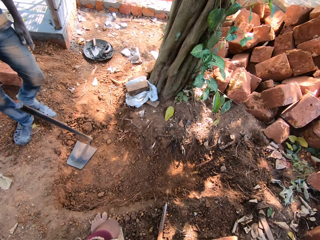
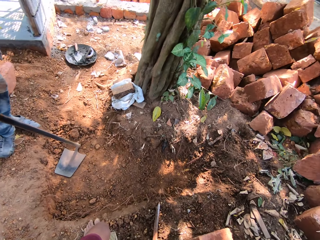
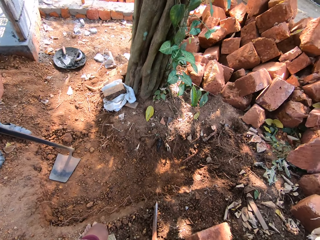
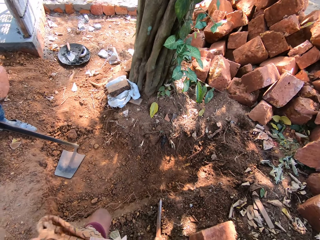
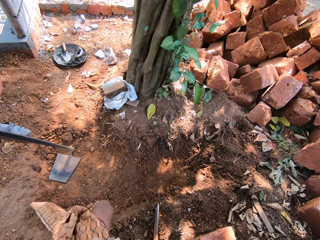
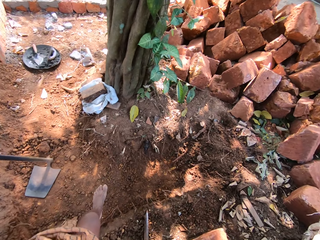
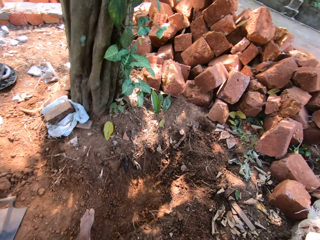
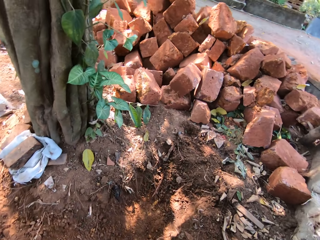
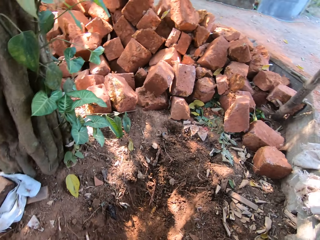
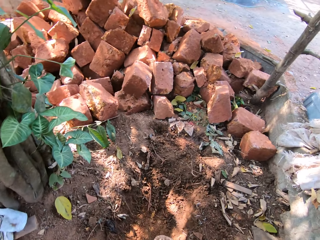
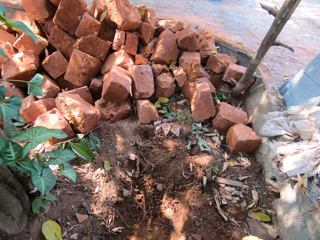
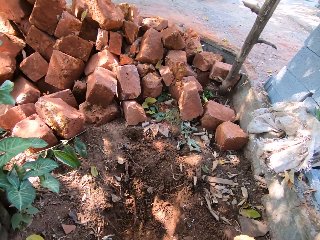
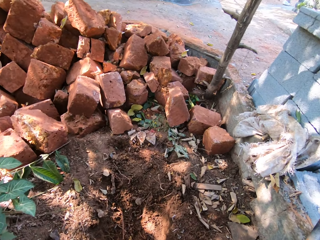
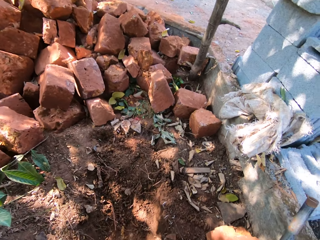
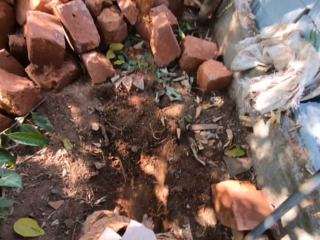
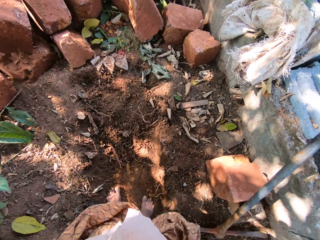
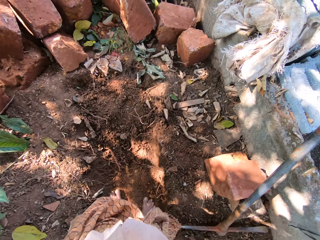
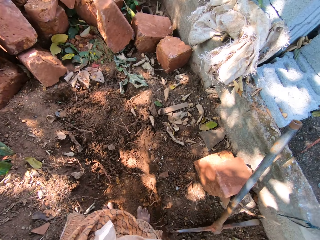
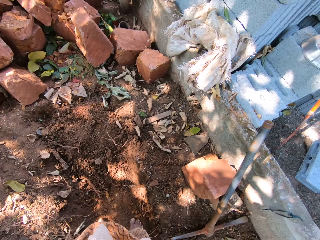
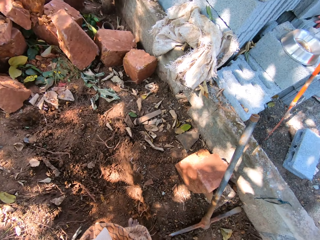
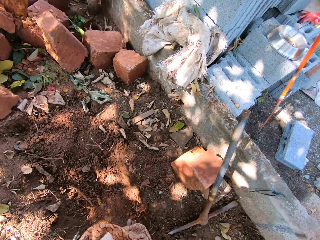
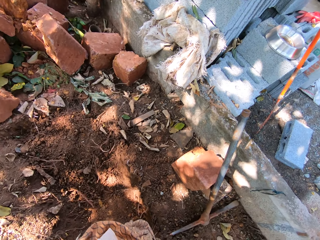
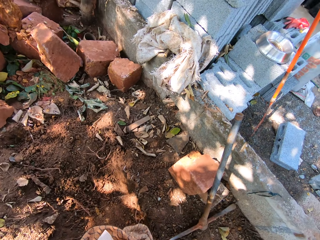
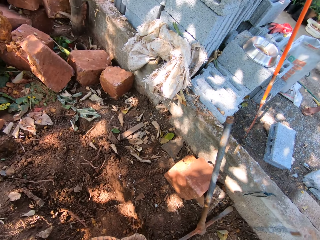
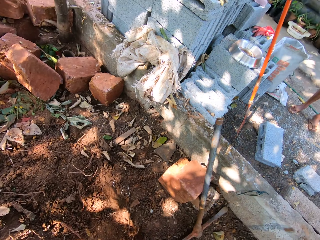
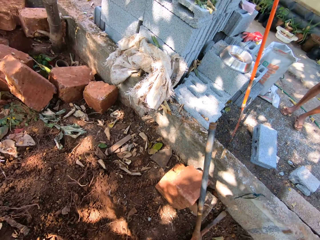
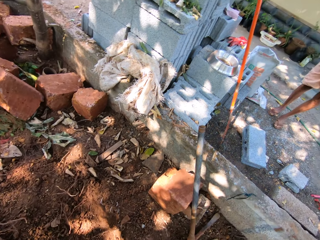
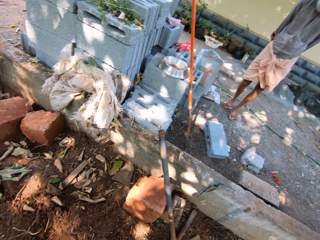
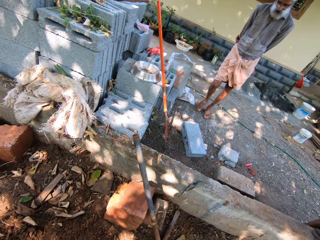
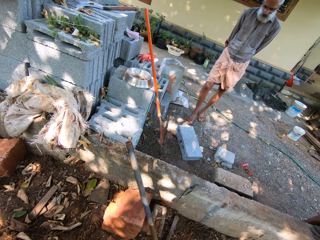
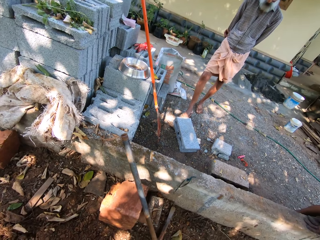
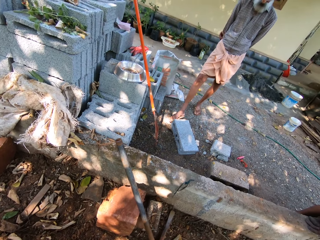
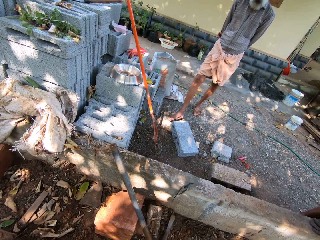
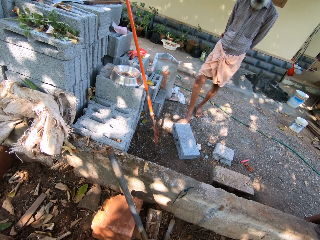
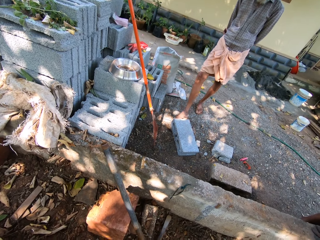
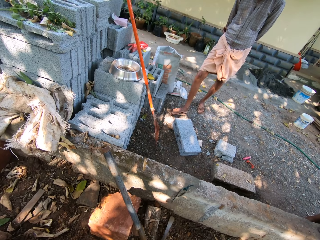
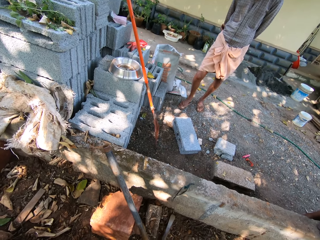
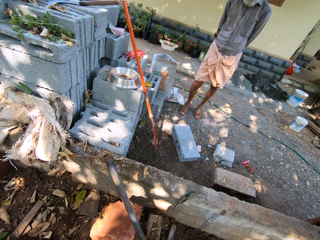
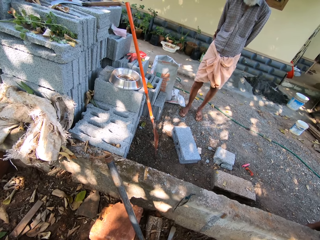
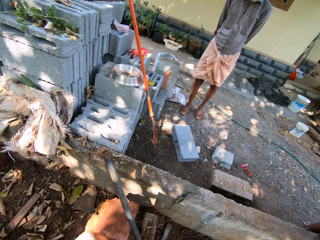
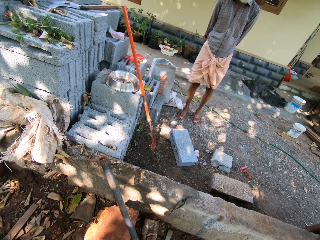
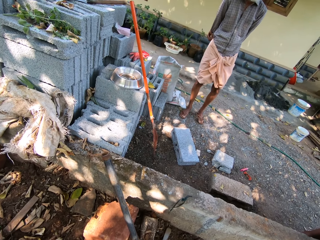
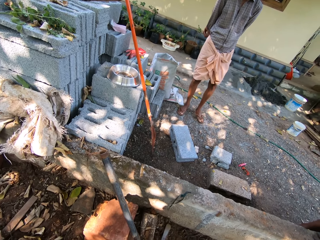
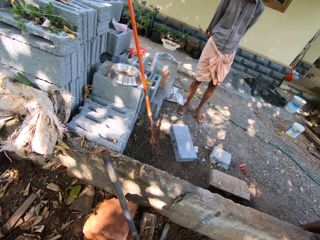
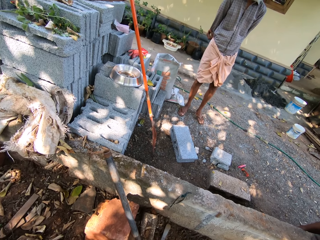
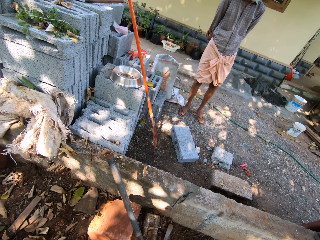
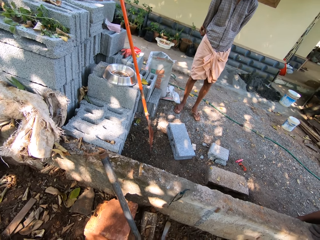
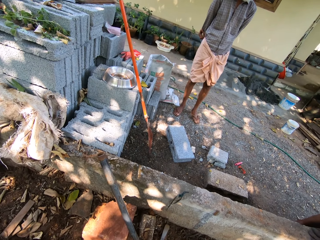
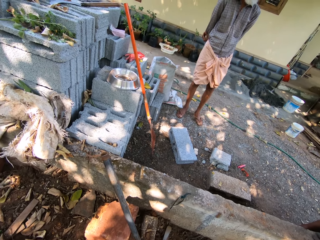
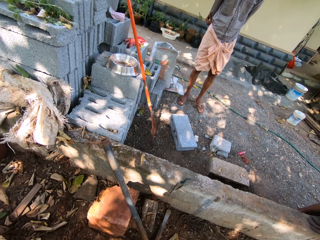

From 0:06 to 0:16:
The camera wearer interacts with a man at the construction site. They step down with the left leg. They look down. They talk. They interact with another man, a third man and the first man at the construction site. The second man moves dirt on the ground with his right leg. The camera wearer looks at a man.

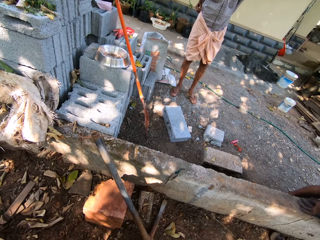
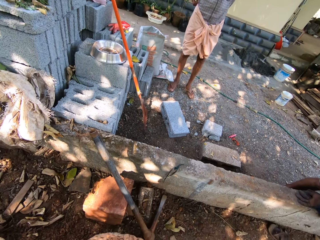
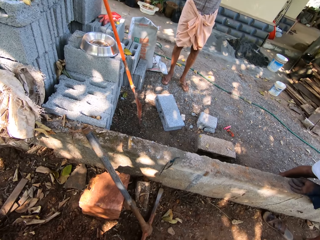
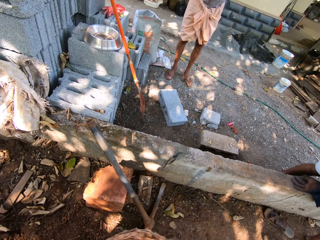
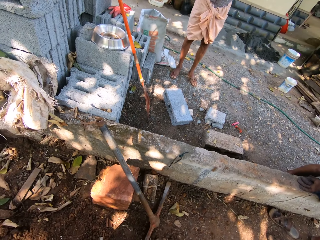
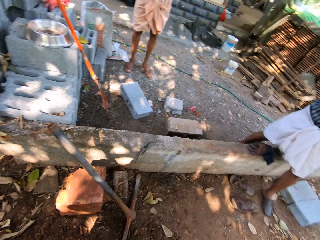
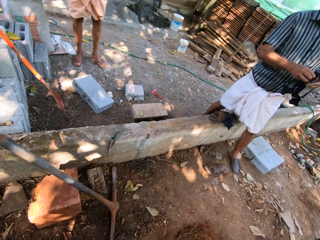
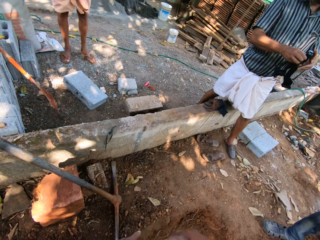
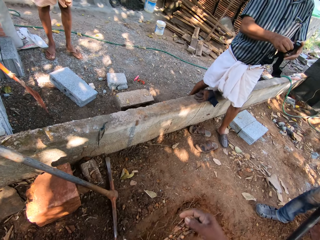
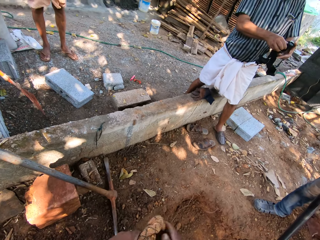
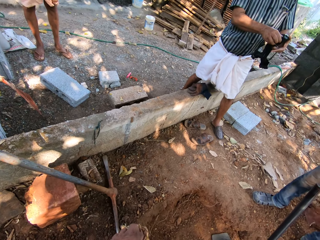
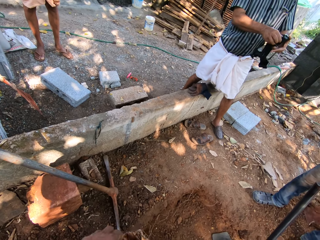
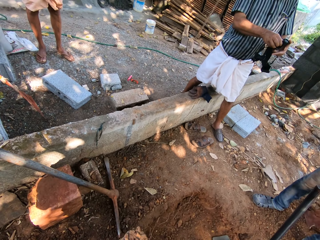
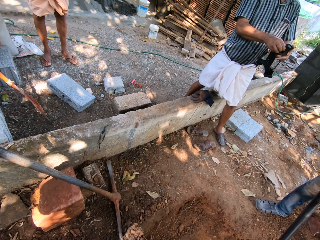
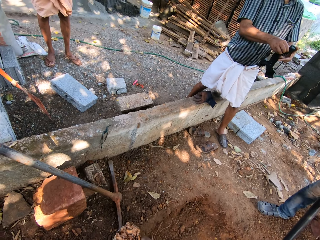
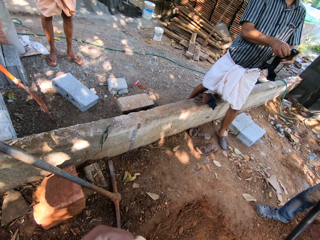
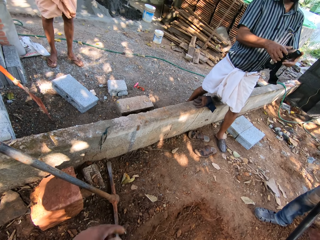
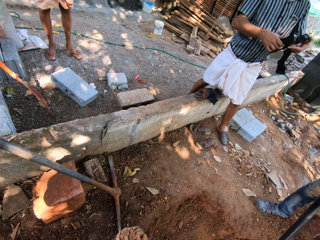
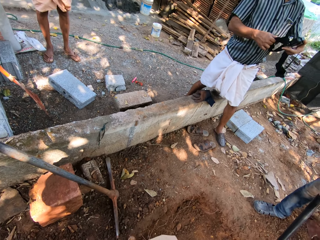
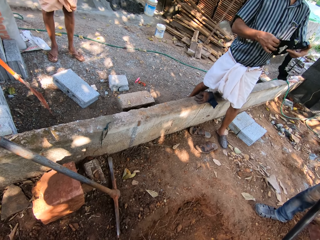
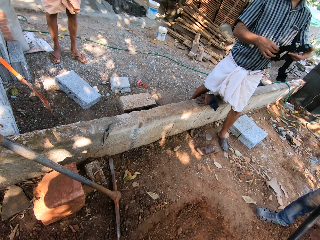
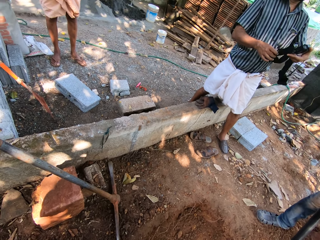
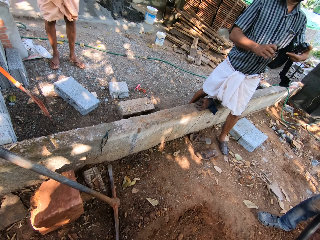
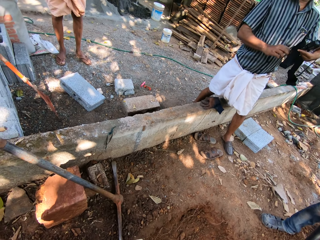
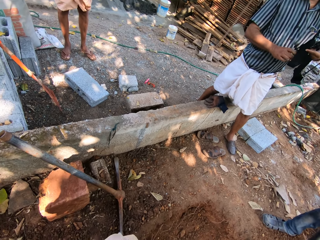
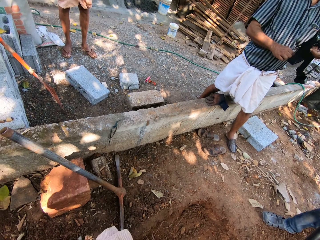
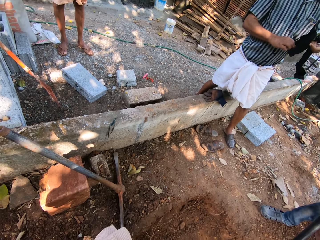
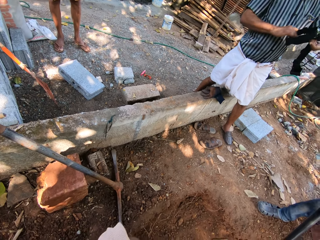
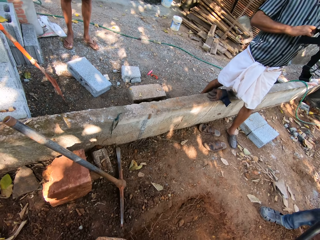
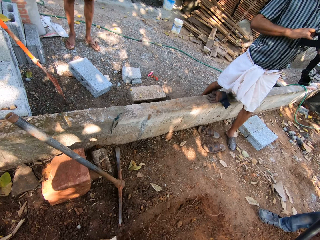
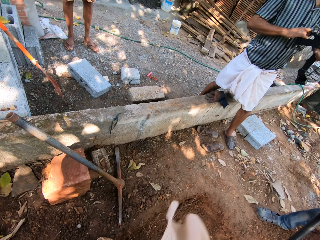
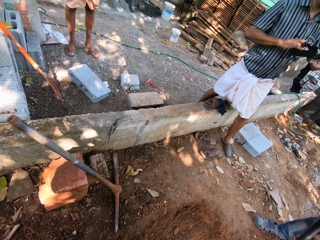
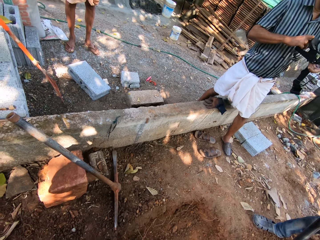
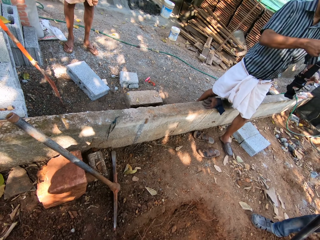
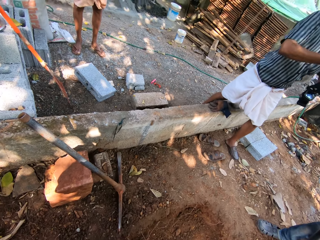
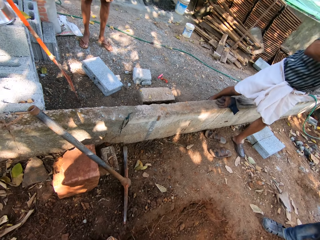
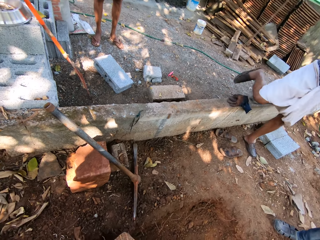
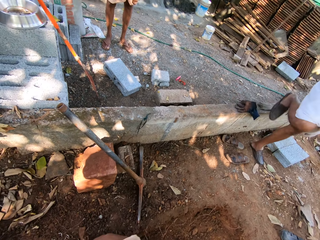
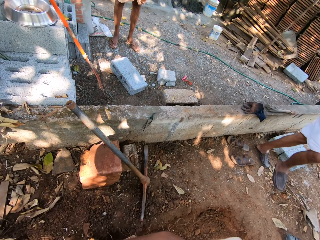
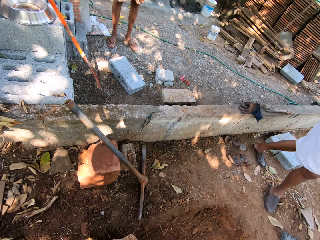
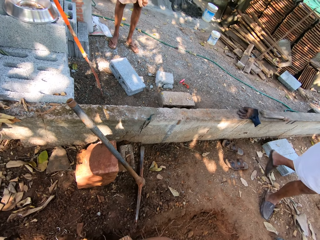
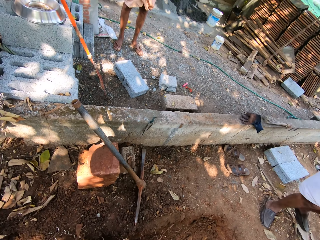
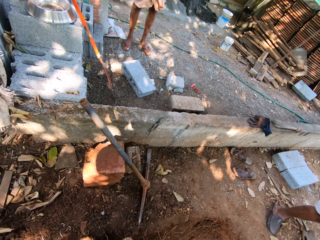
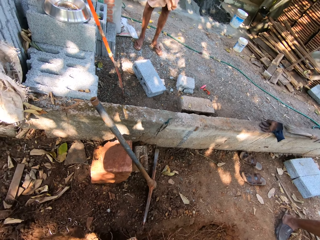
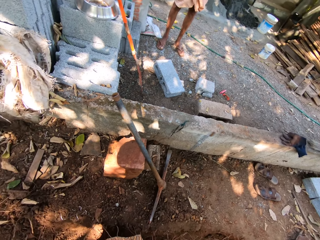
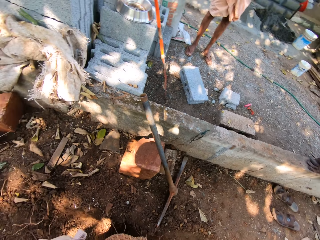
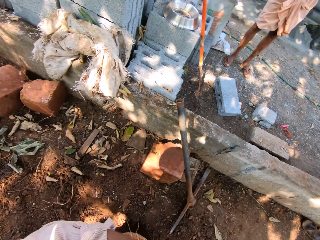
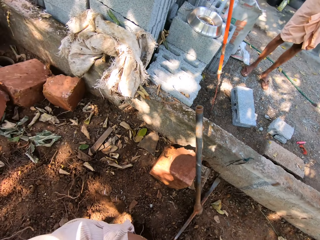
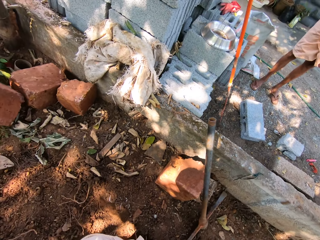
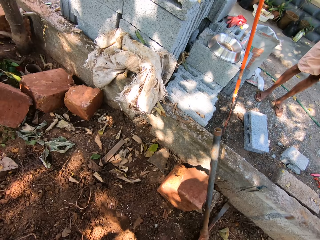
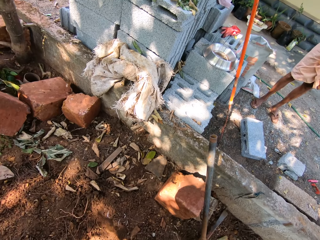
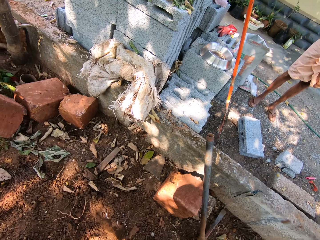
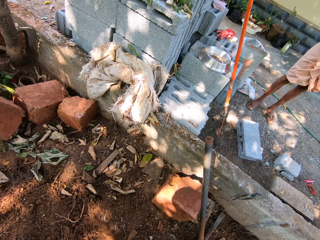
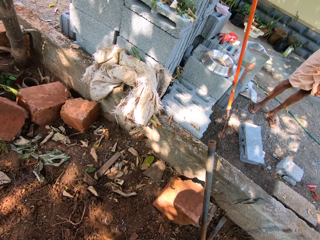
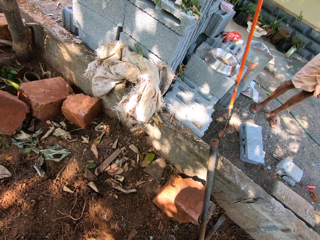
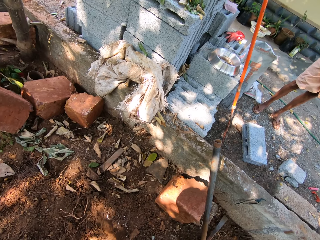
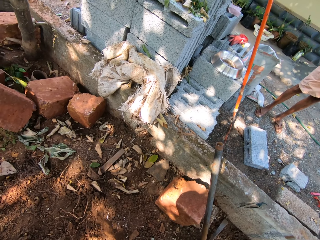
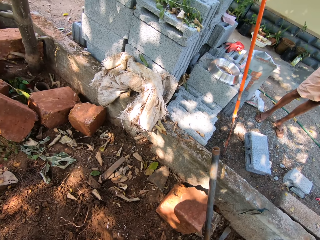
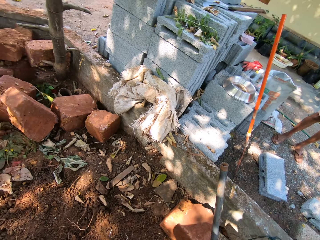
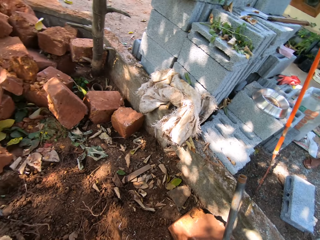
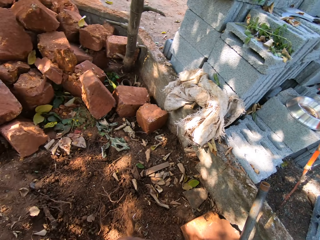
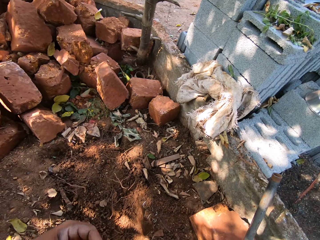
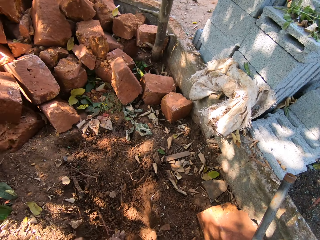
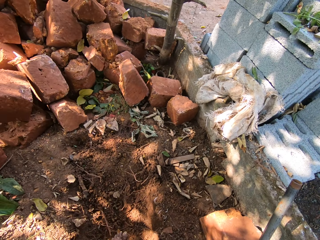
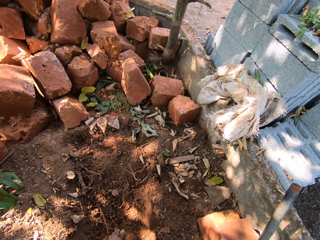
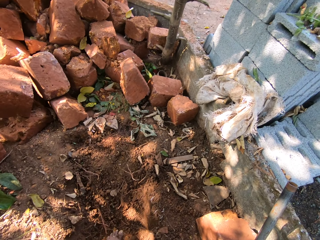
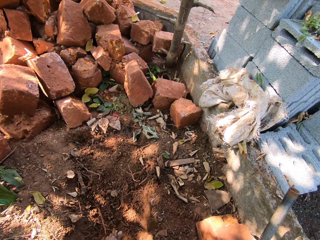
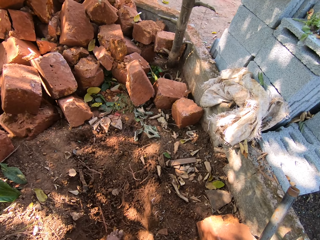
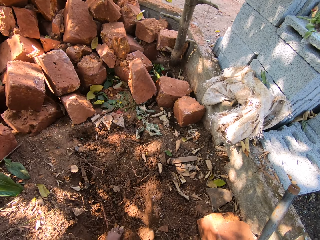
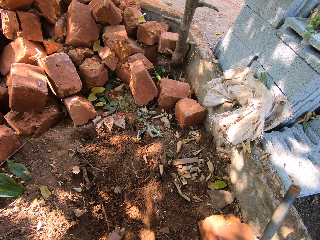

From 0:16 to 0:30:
The camera wearer ties the cloth around his waist with both hands. A man adjusts a camera strap with both hands. The camera wearer looks at the man. The man crosses over a wall at the construction site with his right leg. The camera wearer looks around.
